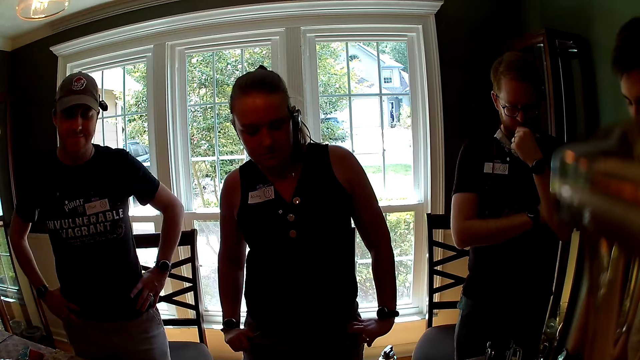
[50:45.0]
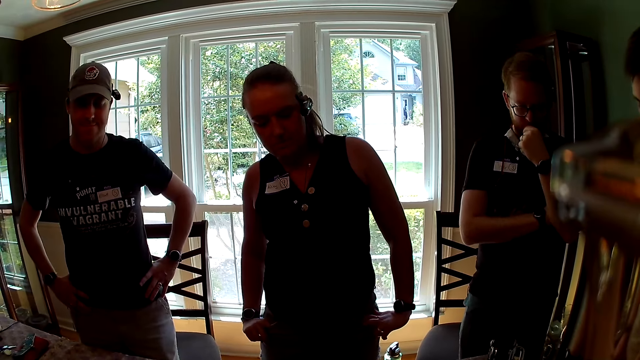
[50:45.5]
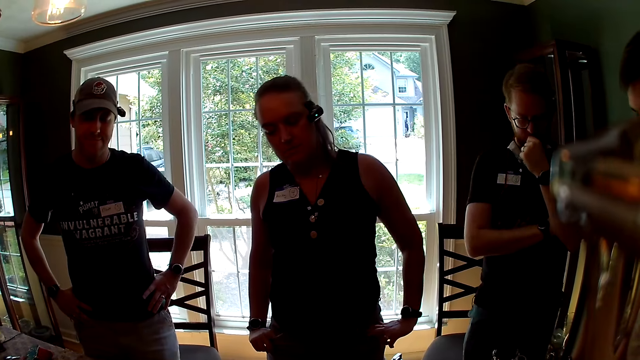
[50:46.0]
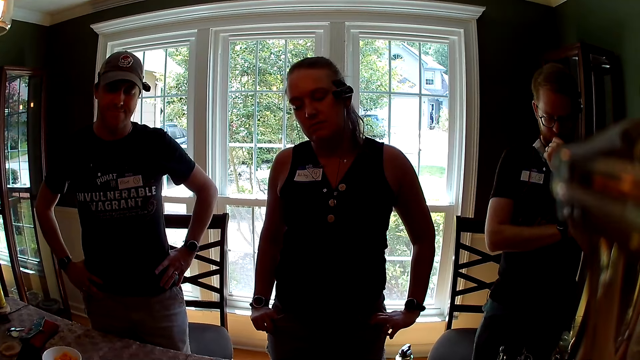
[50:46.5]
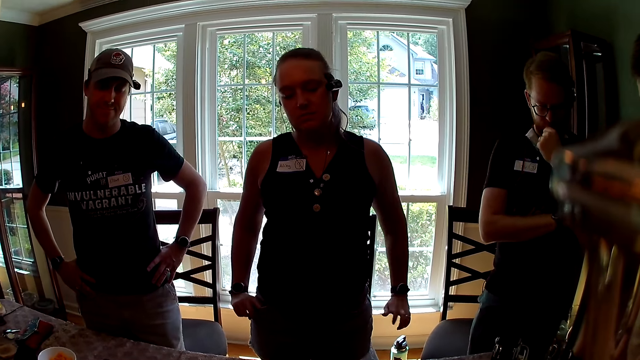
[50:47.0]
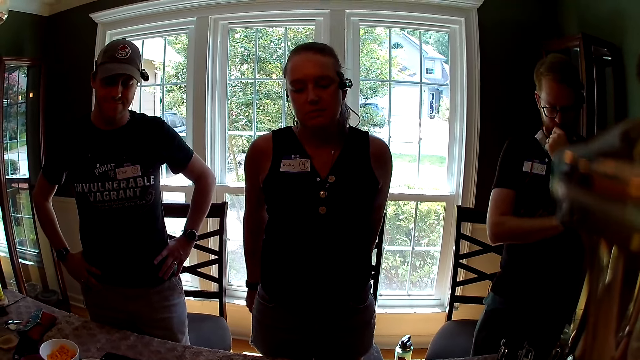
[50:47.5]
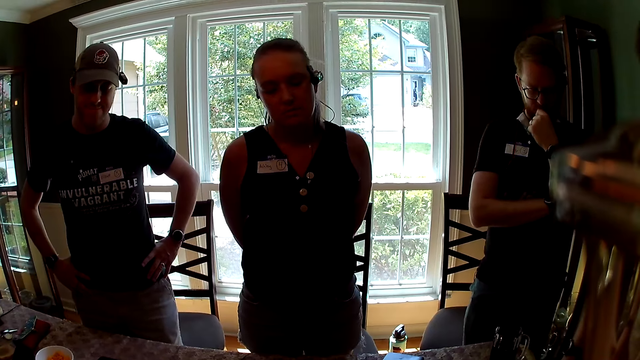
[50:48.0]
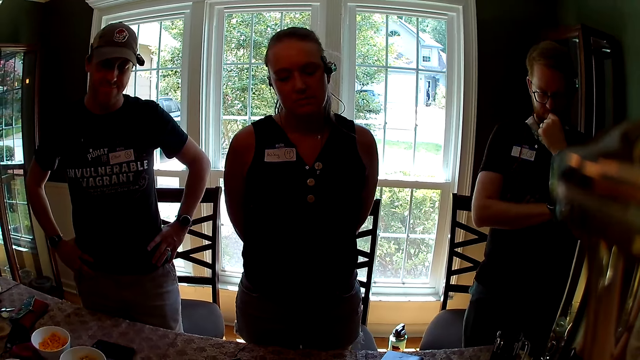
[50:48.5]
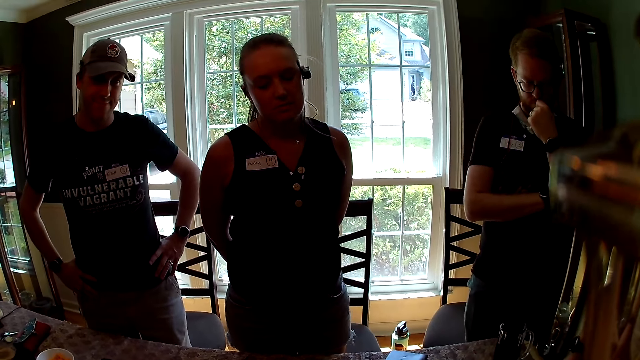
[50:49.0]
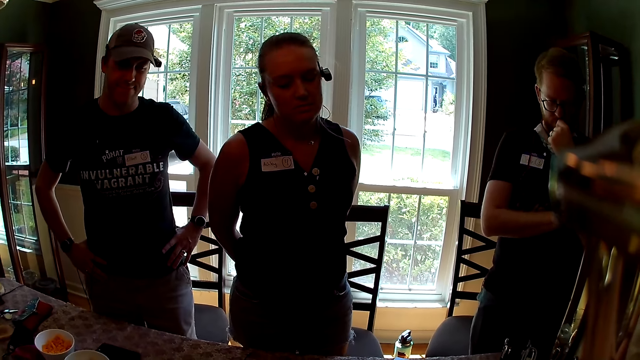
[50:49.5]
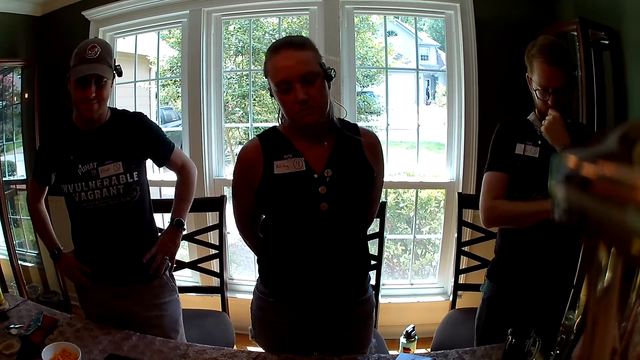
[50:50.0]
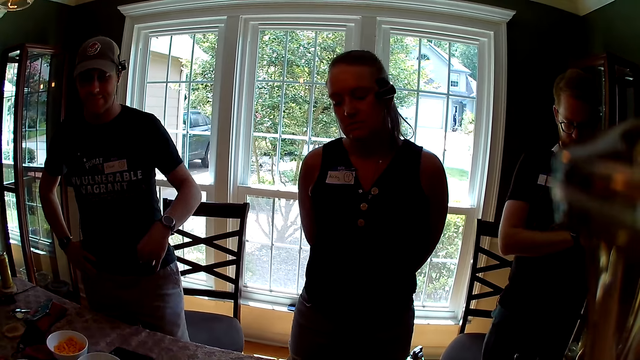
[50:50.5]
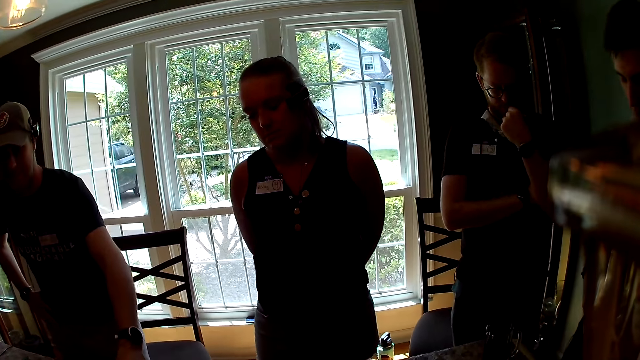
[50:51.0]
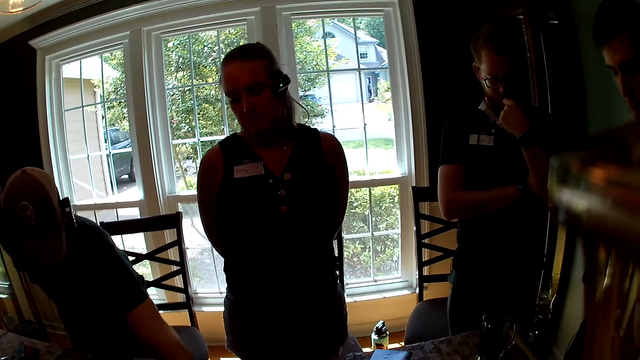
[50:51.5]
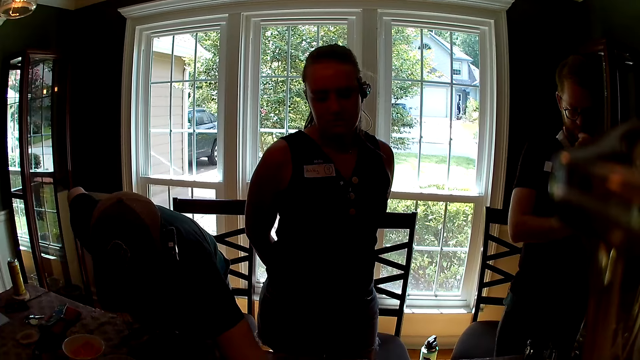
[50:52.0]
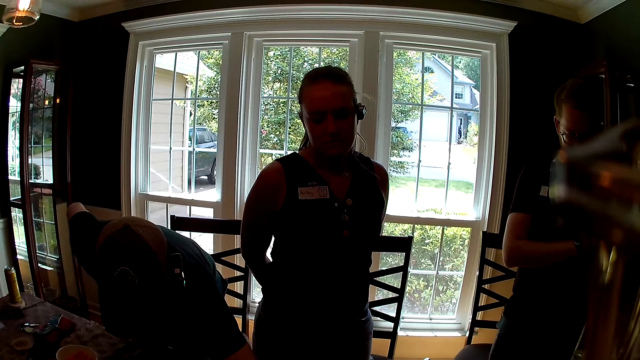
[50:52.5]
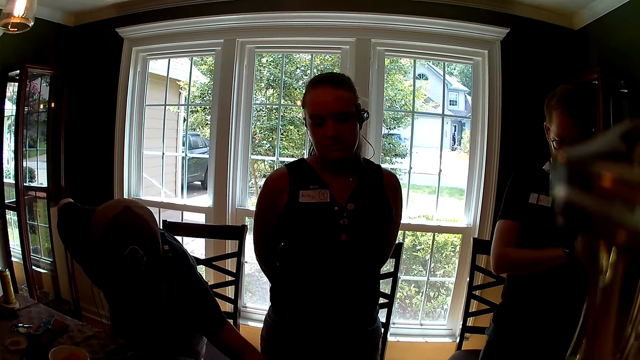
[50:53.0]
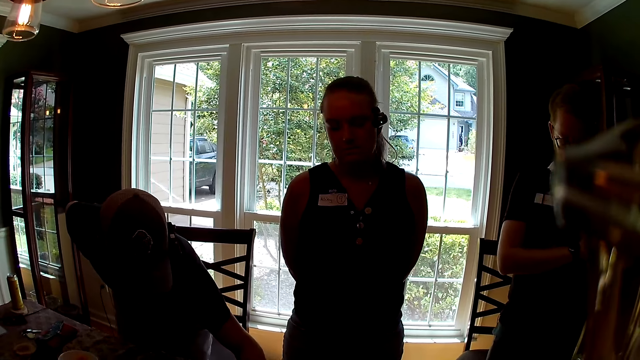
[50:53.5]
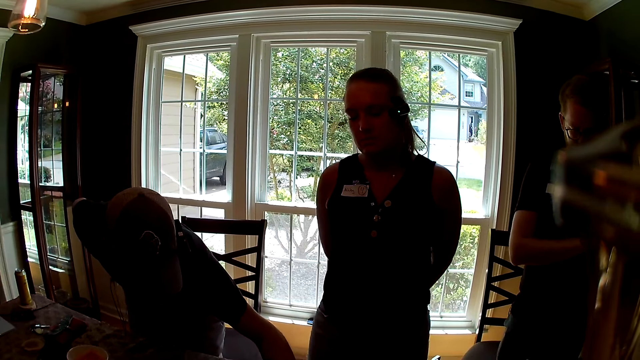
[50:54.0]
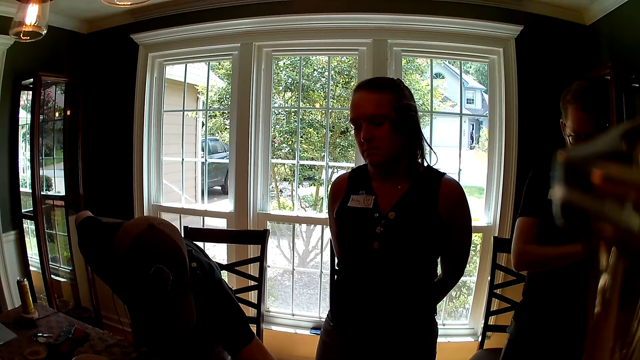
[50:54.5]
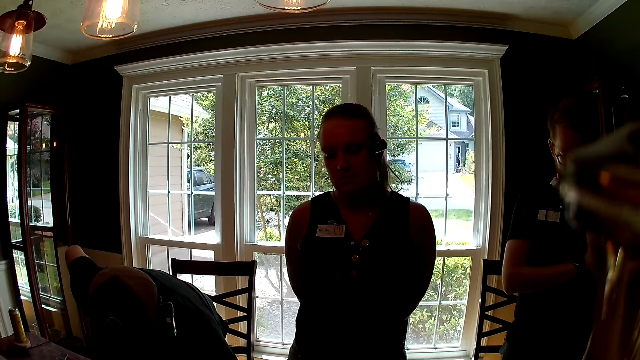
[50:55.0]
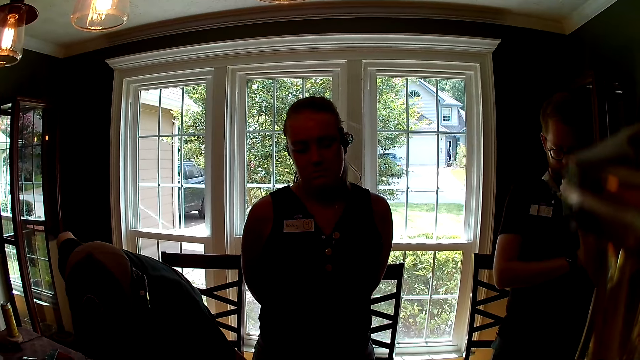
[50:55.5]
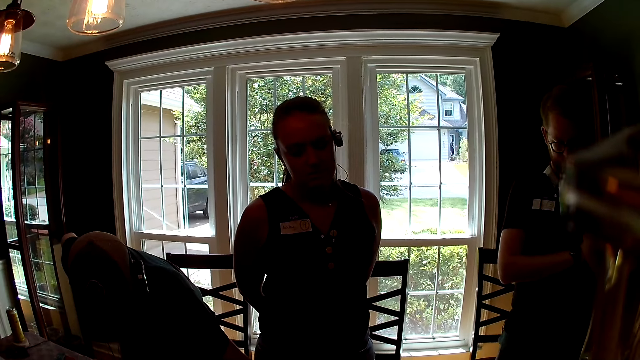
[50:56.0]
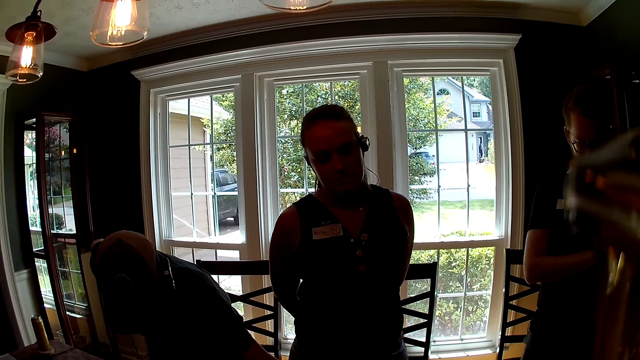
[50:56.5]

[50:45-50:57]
A man moves a card on the table with his left hand. The man picks up the card from the table.

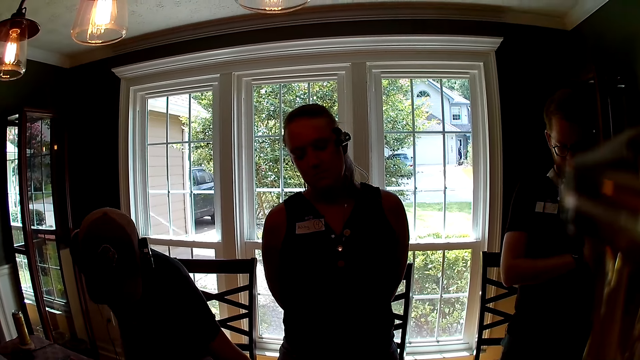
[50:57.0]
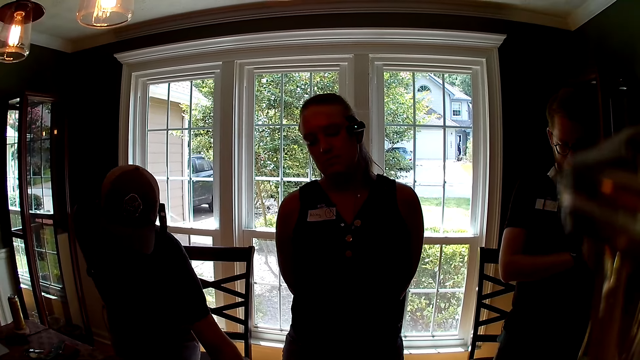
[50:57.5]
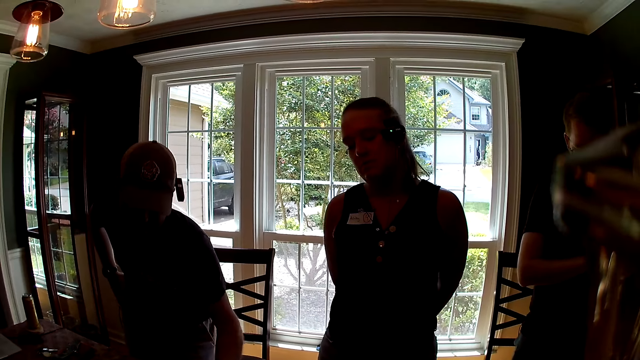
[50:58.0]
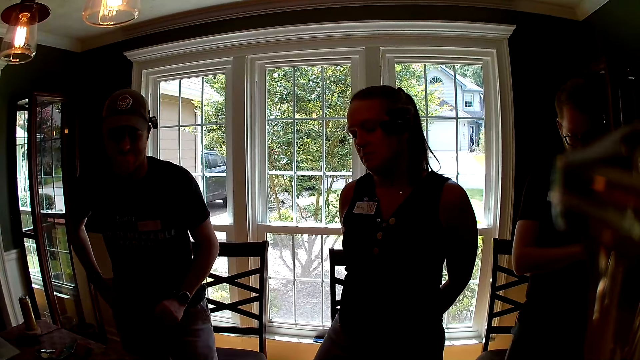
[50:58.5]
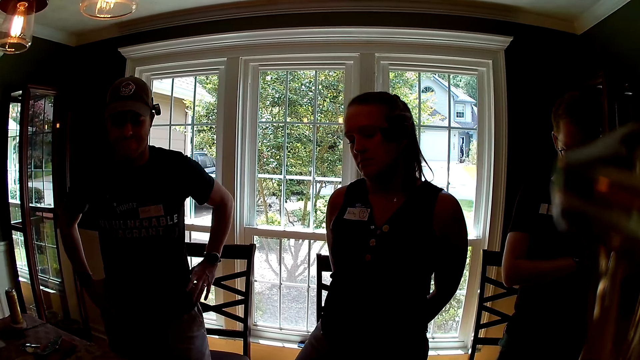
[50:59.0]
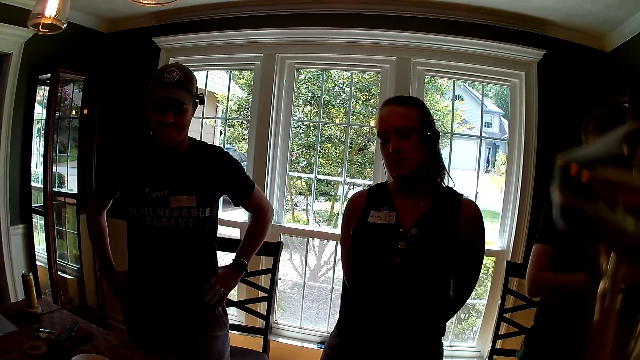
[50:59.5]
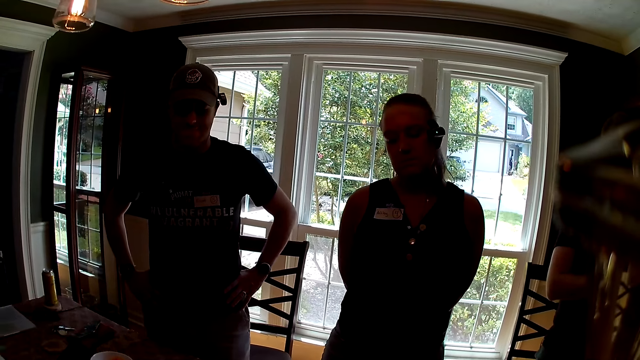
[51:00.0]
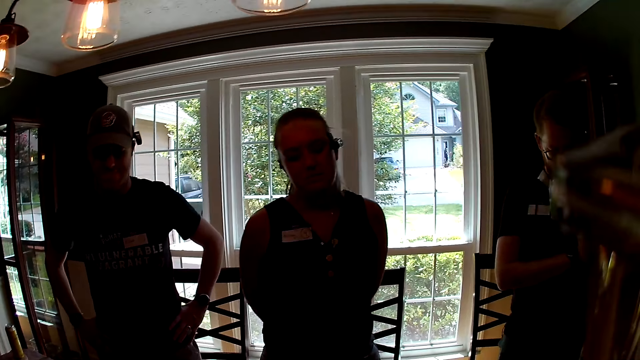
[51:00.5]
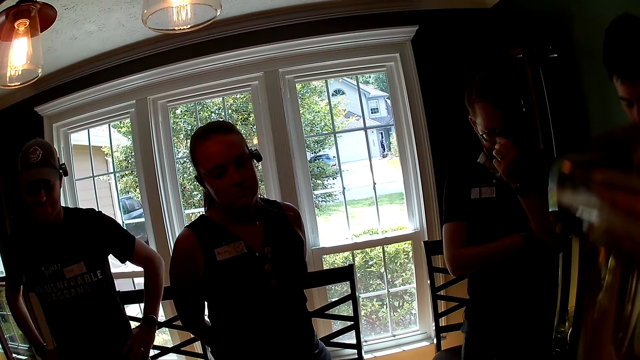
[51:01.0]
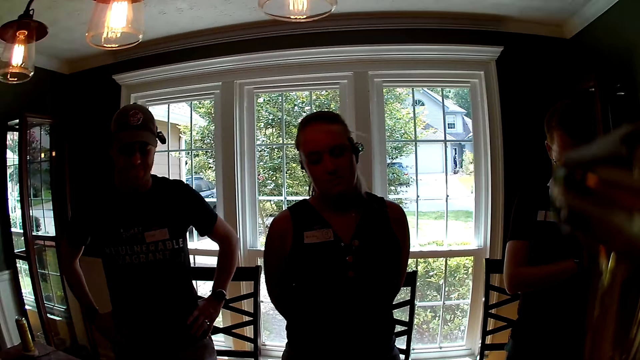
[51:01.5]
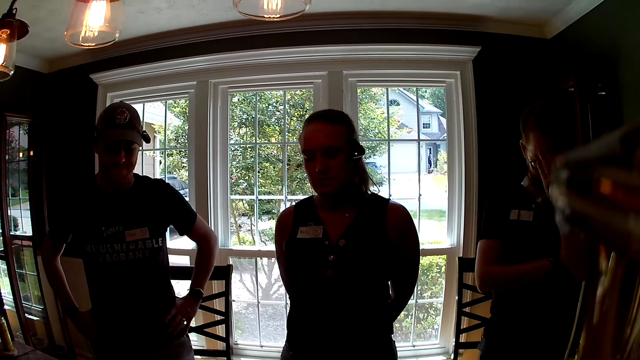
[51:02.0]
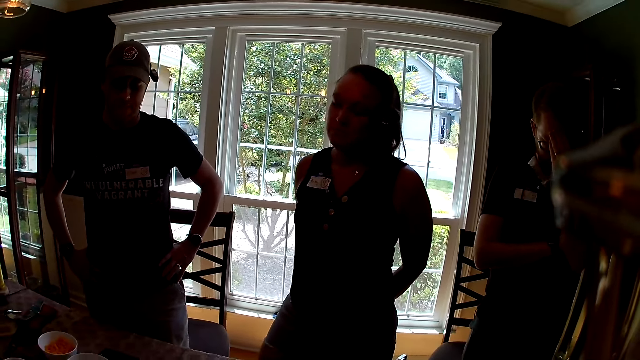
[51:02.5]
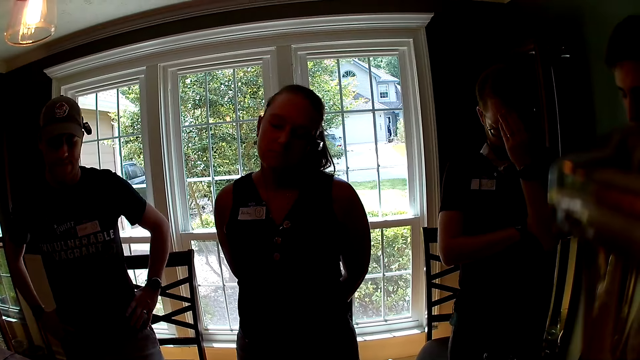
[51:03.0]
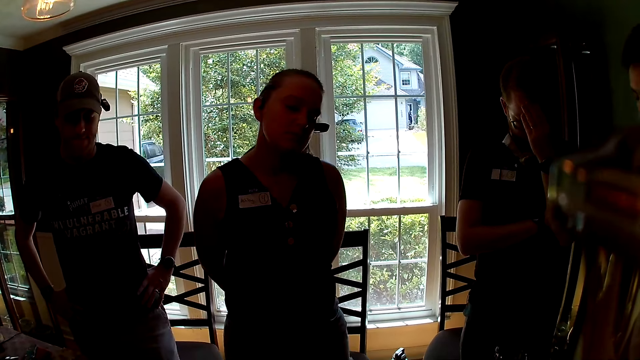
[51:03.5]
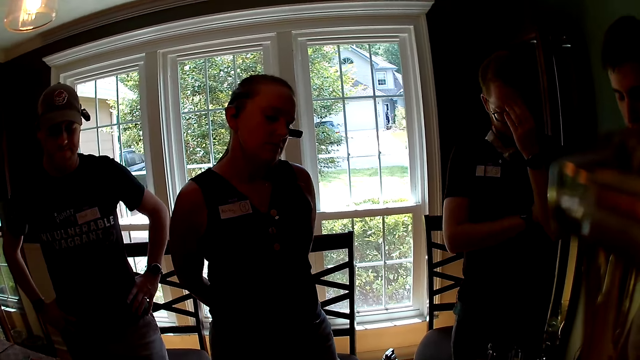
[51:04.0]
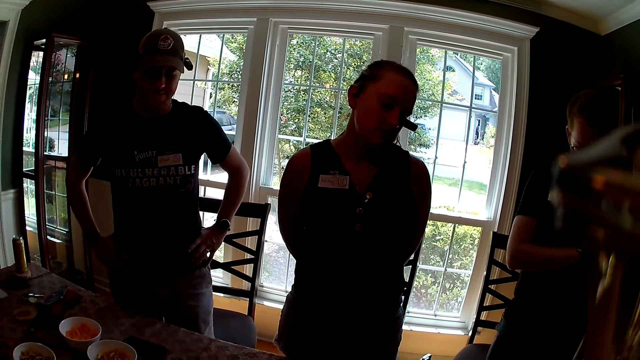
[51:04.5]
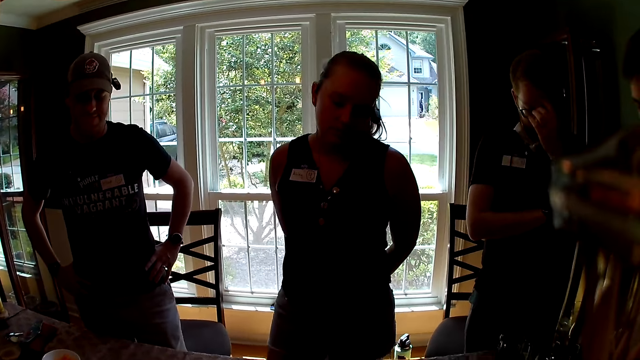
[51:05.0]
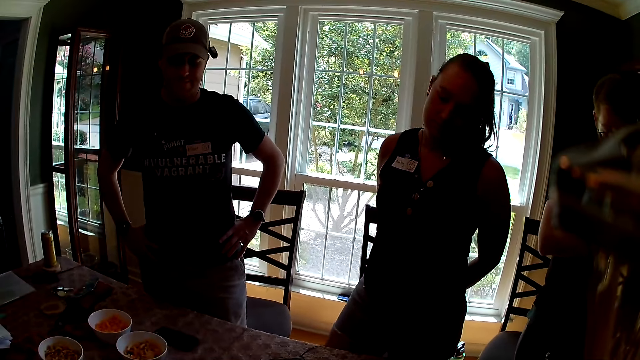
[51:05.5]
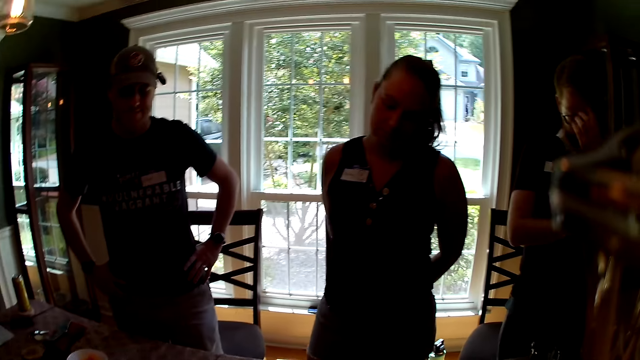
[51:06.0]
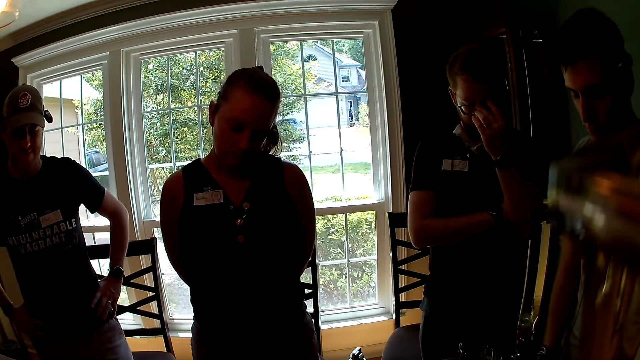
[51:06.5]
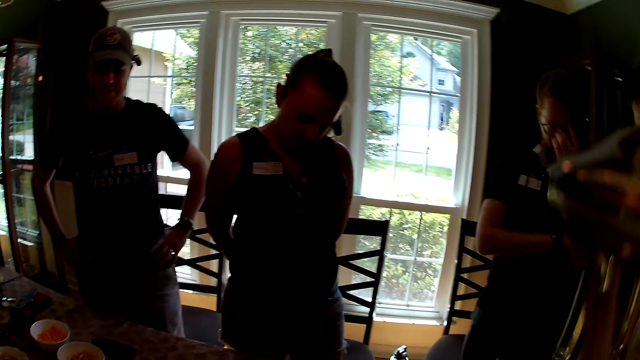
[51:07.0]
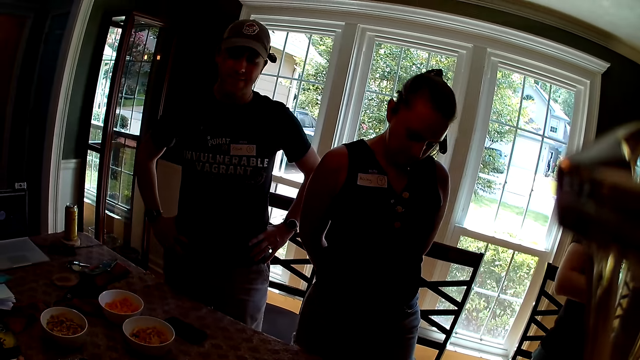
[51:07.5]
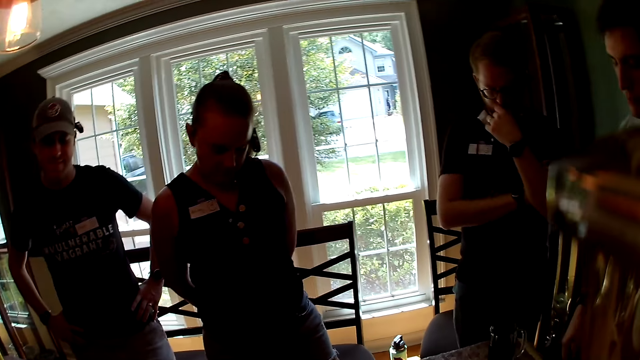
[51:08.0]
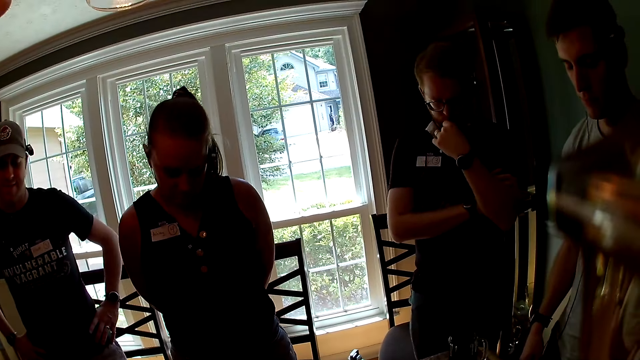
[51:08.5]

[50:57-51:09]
The camera wearer looks around.
